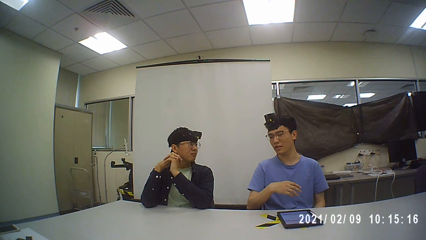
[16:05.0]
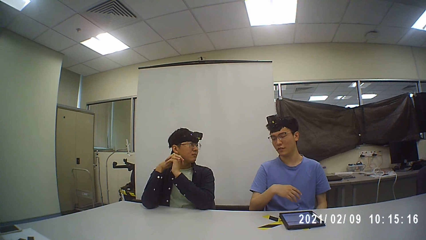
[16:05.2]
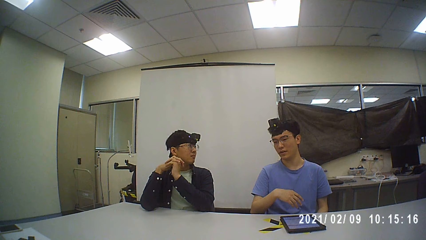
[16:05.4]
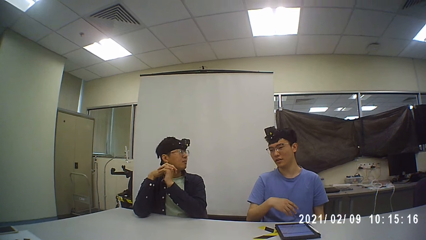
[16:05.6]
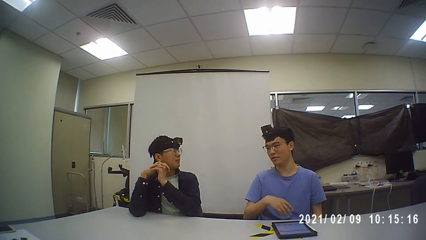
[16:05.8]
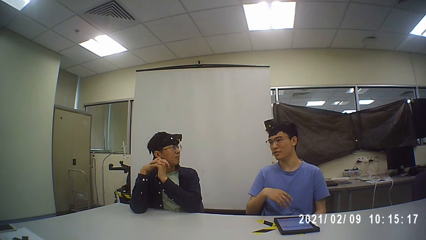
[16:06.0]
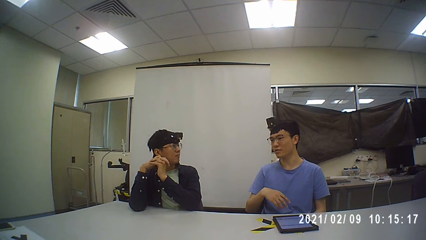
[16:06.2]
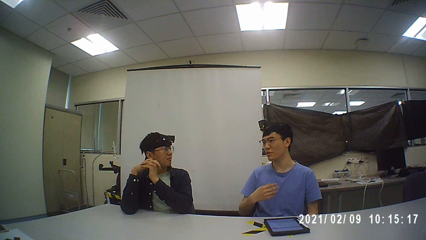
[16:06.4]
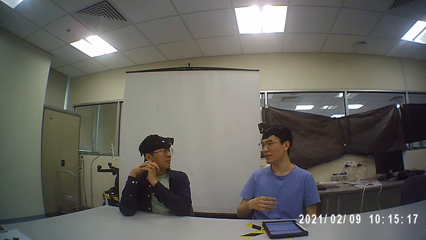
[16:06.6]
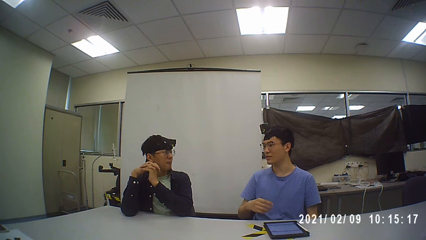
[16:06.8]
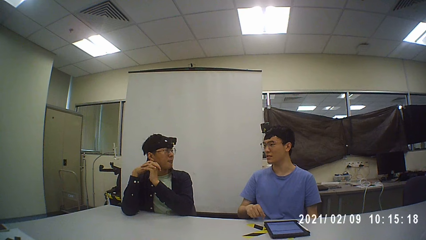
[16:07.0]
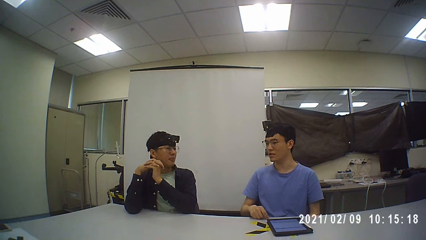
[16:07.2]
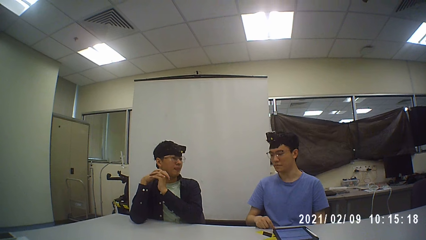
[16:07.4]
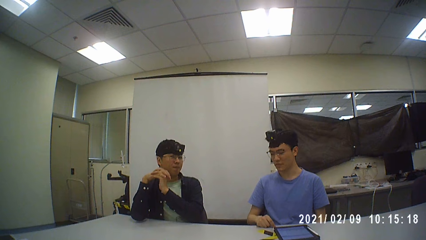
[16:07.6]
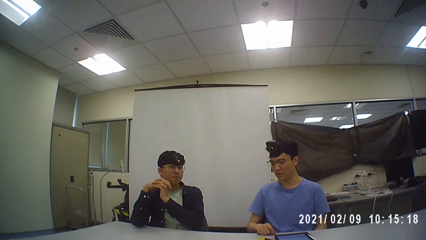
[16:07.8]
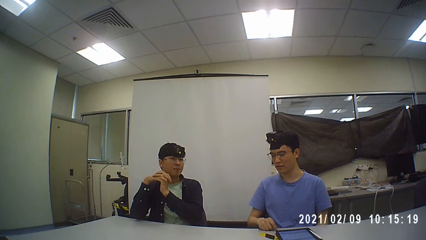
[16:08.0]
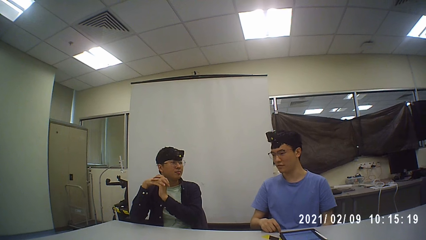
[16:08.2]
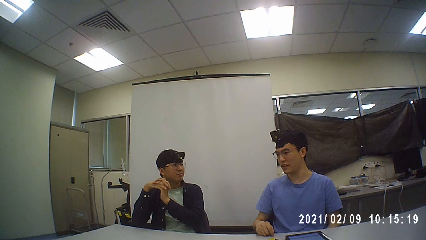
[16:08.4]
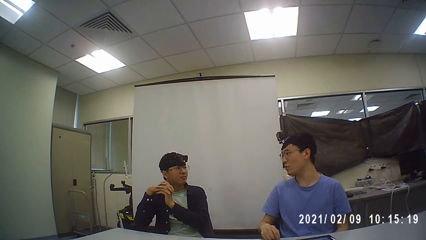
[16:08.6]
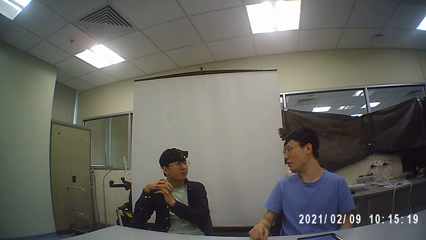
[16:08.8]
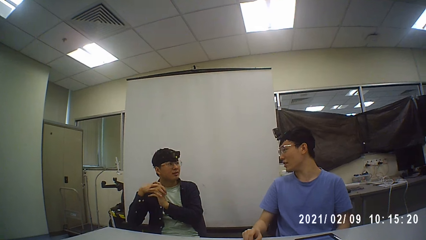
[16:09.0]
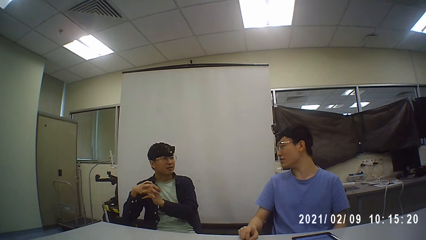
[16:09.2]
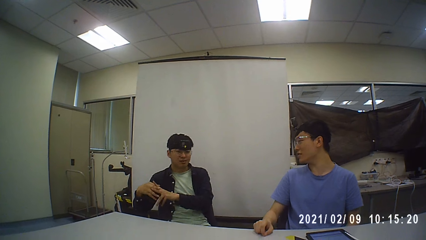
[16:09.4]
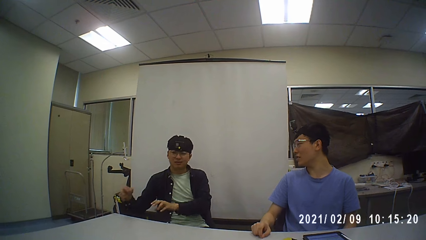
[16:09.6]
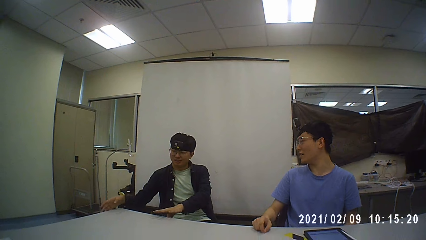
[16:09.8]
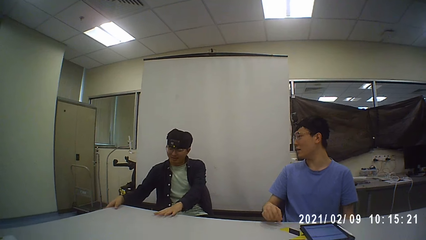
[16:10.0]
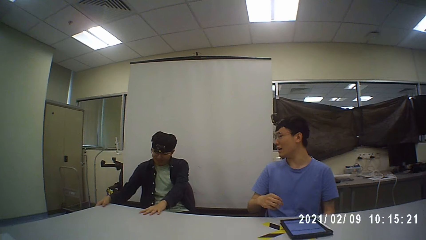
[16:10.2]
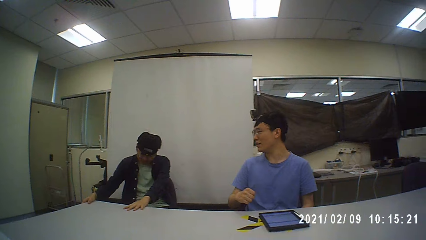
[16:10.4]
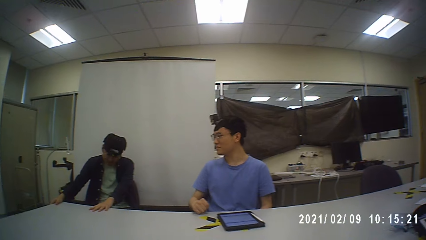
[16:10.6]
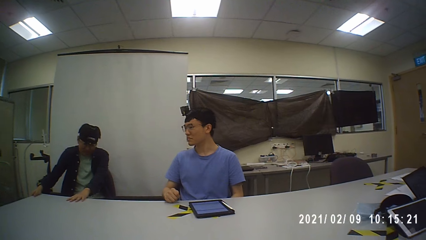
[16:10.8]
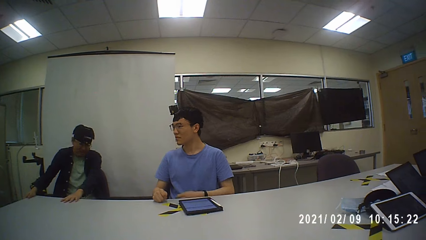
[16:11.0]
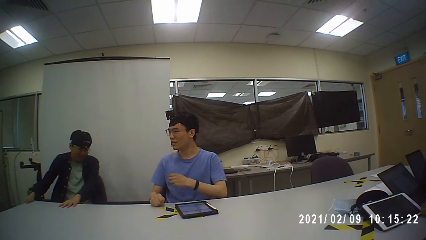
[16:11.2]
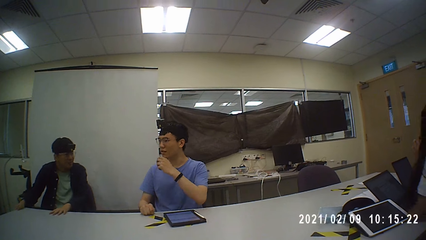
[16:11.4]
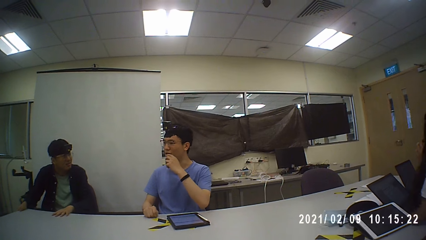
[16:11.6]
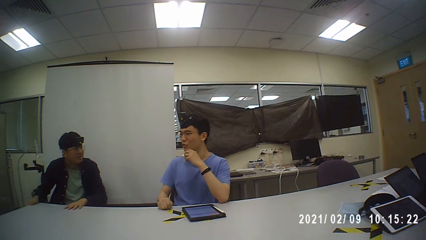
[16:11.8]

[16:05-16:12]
A man talks with another man.

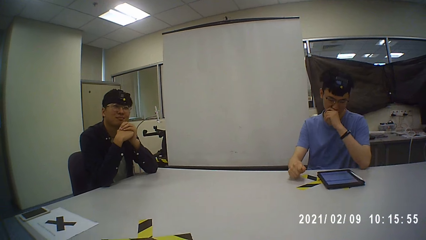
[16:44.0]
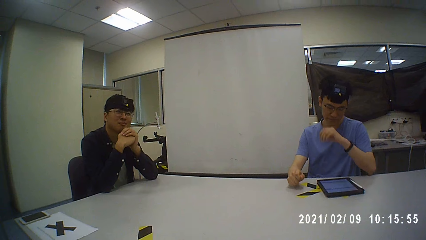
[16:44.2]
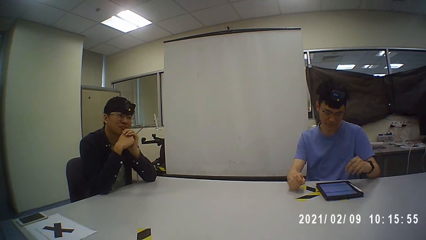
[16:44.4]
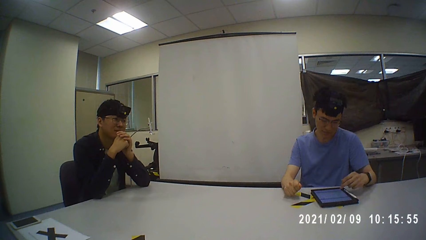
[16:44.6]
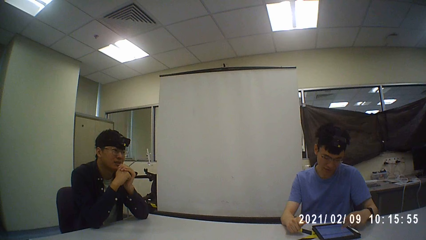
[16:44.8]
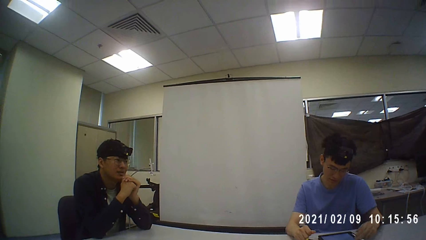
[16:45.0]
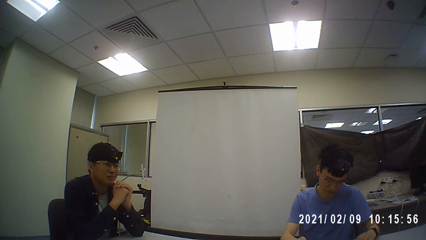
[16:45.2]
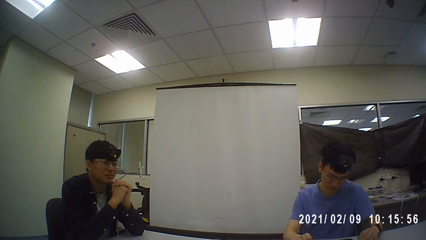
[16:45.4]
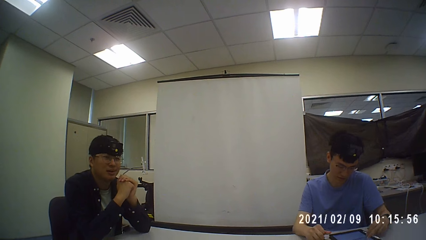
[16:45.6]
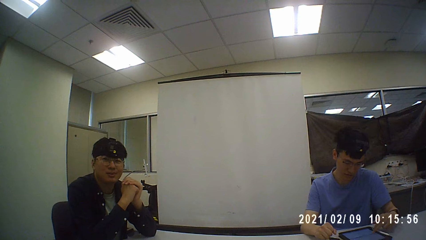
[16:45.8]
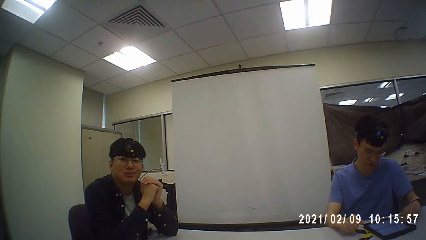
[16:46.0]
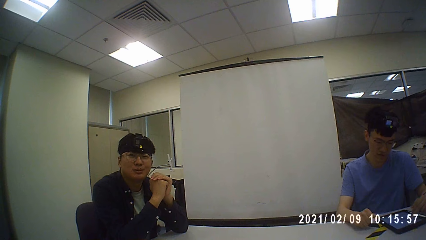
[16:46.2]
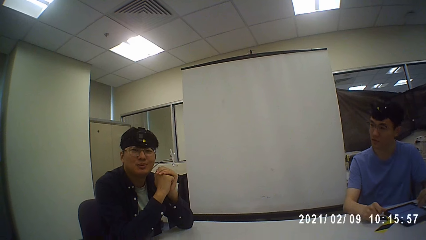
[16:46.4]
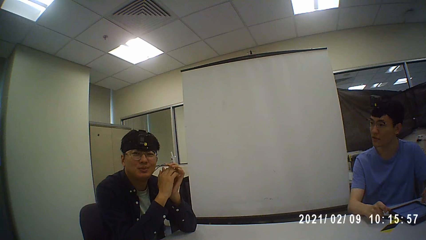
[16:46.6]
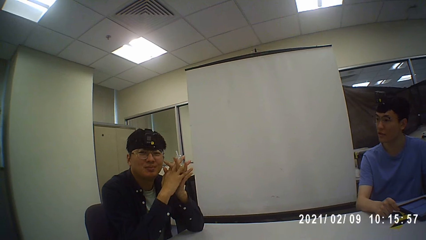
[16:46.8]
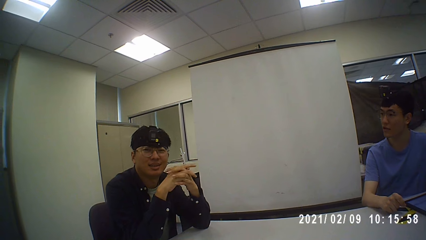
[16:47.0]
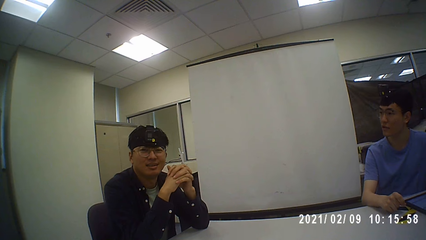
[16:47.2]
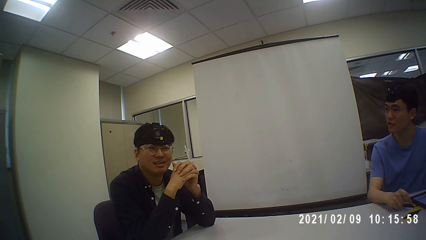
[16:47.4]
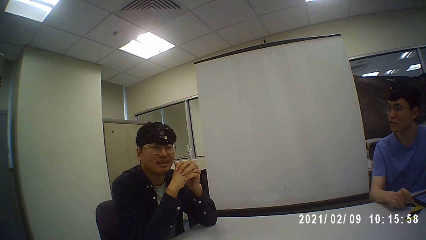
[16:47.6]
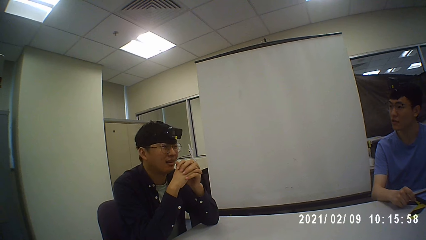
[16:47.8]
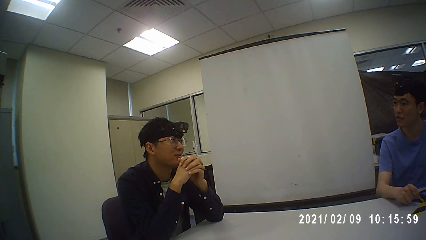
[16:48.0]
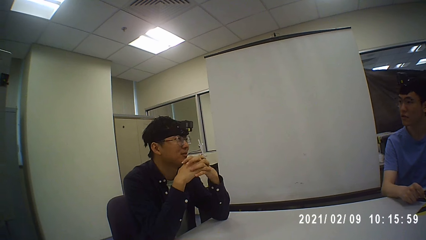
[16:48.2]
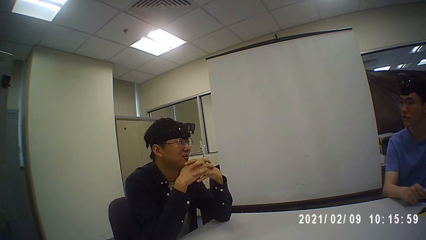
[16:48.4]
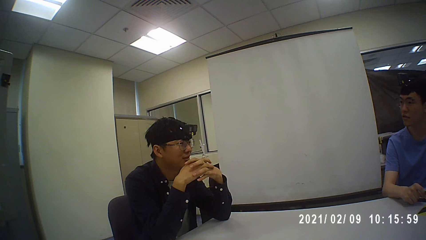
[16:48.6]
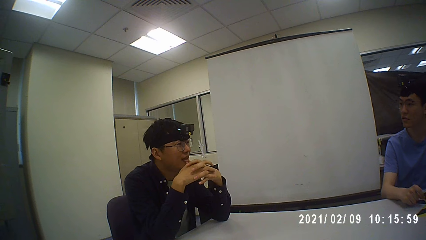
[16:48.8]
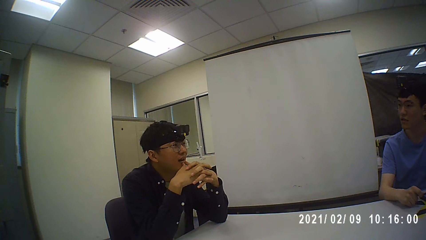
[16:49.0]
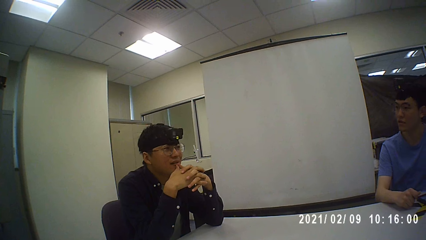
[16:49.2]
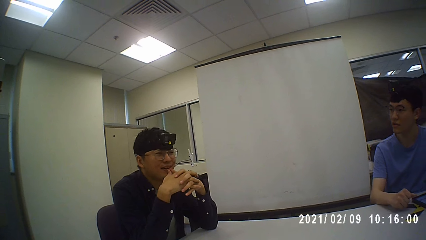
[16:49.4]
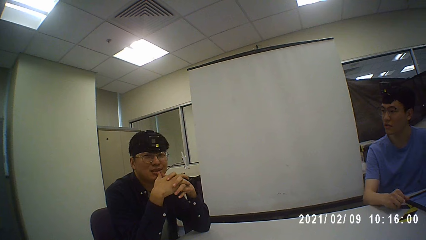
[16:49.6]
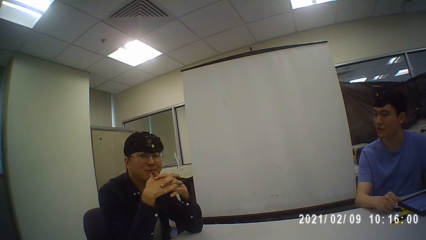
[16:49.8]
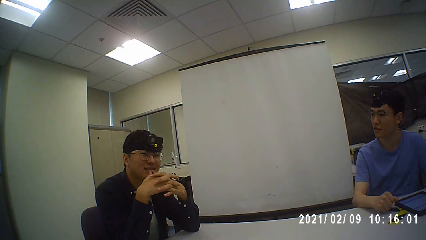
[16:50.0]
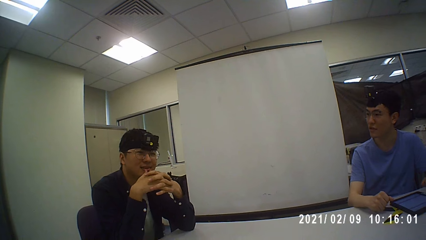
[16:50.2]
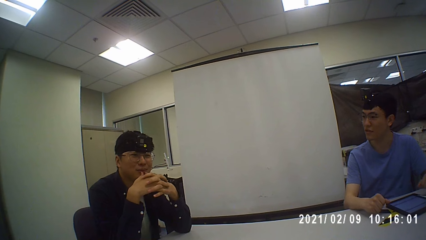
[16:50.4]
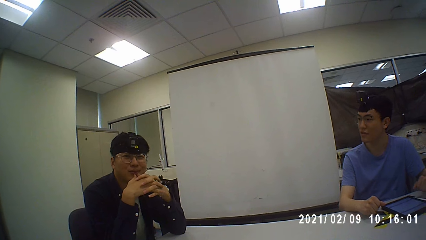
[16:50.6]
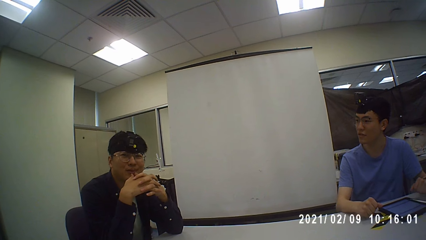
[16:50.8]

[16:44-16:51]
A man talks with the camera wearer.

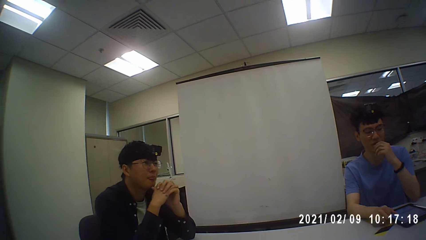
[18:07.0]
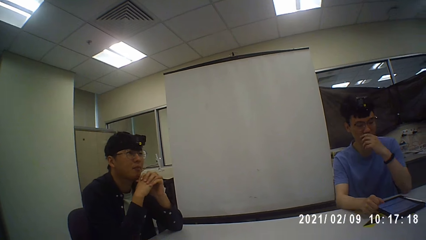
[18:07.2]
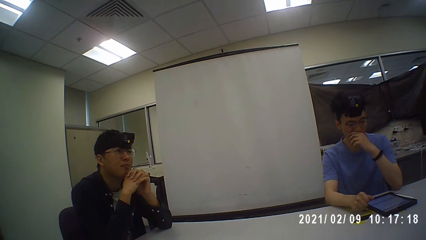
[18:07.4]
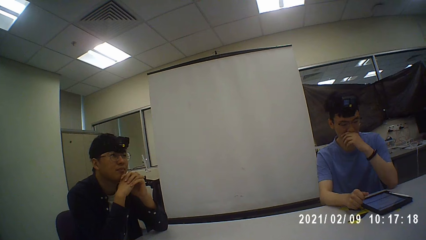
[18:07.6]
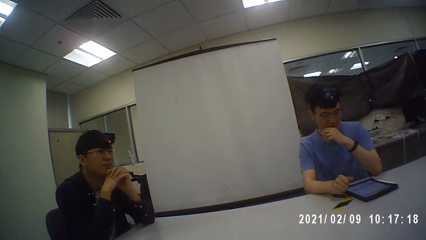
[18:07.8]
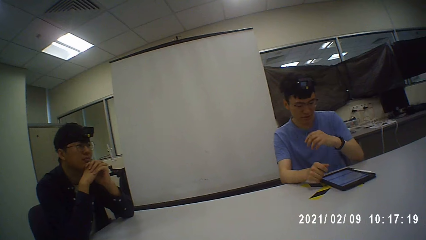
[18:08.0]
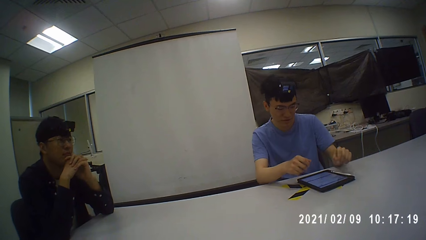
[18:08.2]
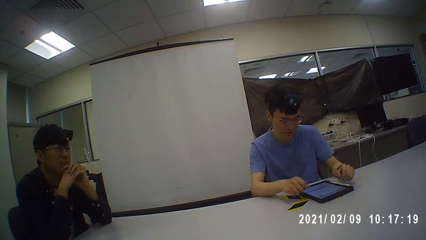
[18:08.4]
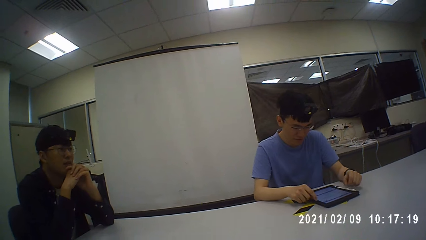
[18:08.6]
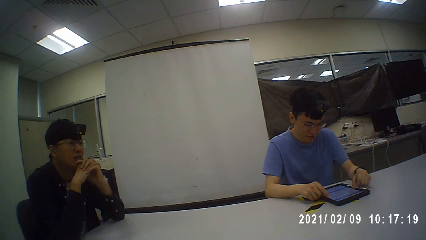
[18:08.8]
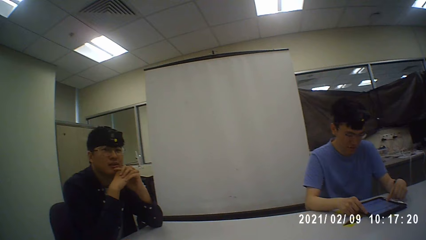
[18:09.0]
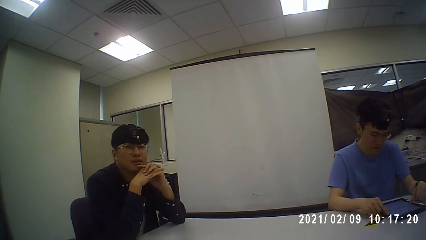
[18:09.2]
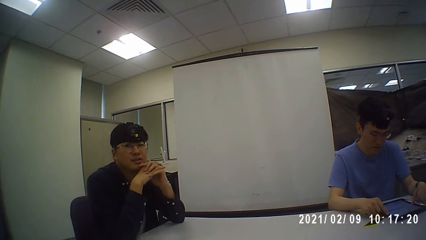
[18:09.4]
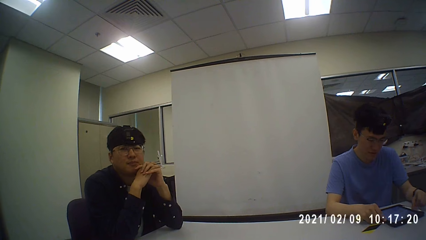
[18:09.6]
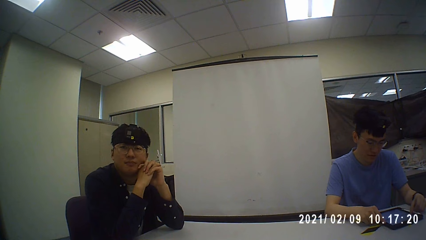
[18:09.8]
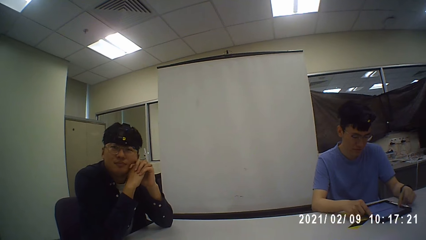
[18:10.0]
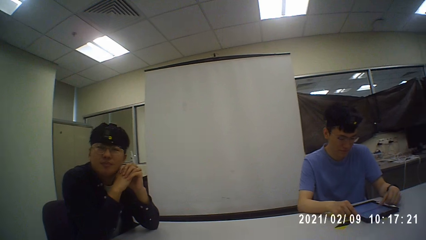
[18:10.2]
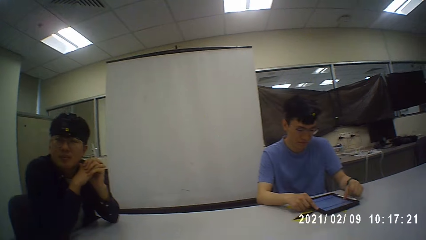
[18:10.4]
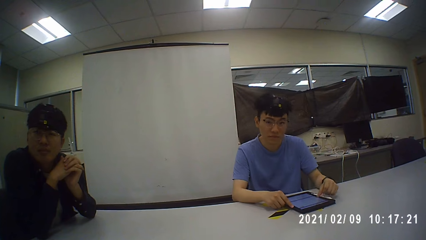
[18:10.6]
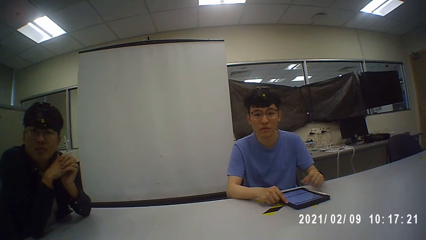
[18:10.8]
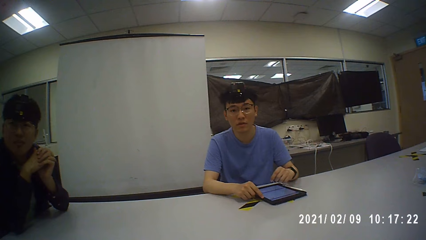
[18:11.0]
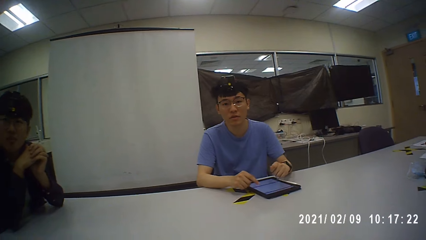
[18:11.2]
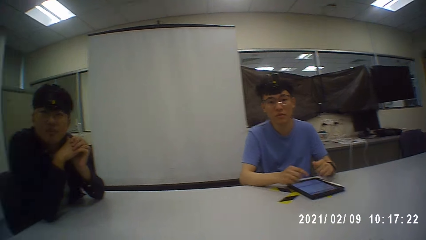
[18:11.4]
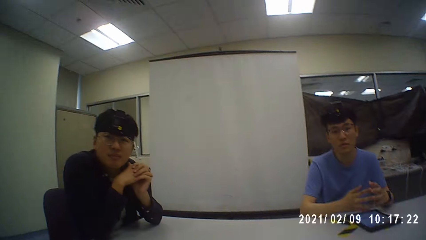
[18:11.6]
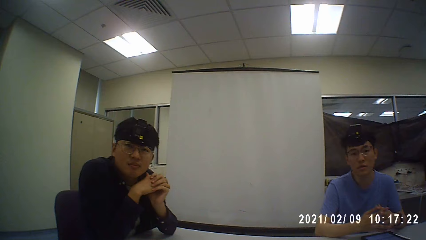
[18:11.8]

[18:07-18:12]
The camera wearer talks.
